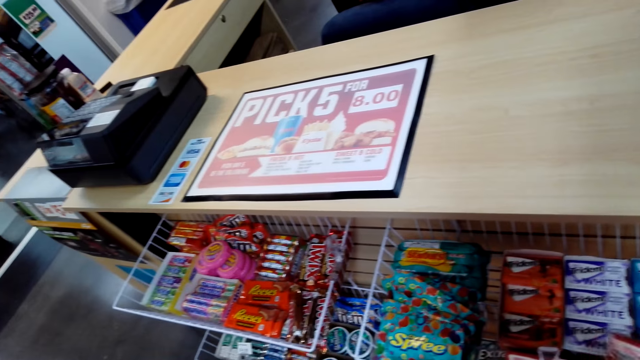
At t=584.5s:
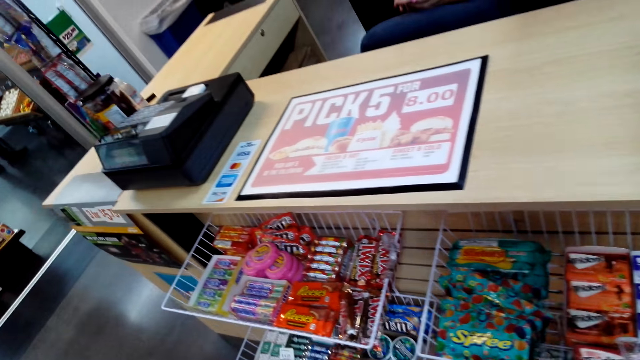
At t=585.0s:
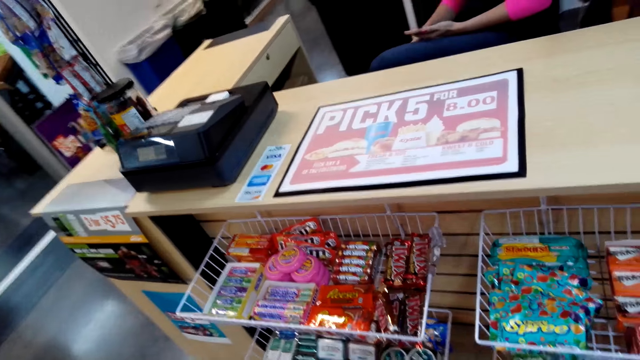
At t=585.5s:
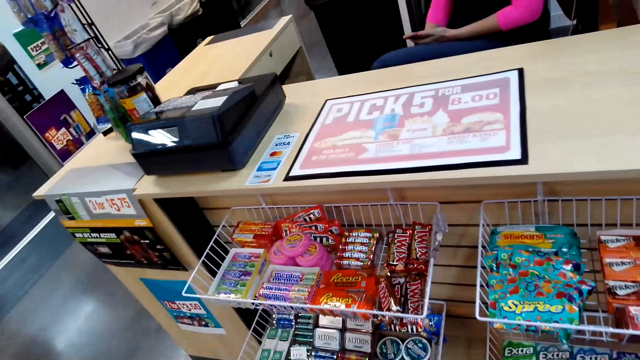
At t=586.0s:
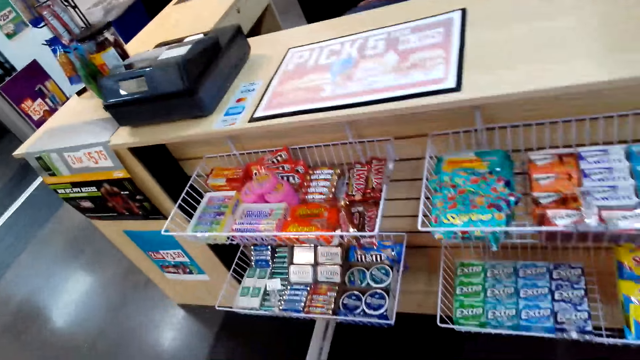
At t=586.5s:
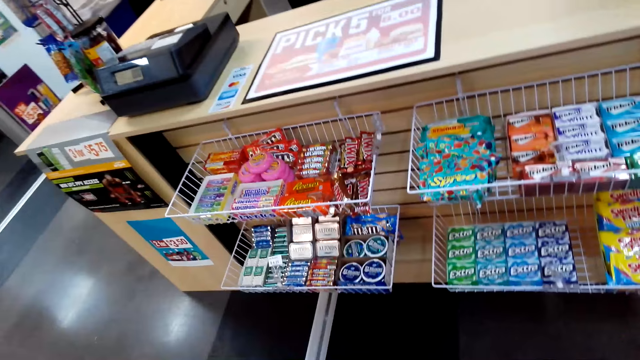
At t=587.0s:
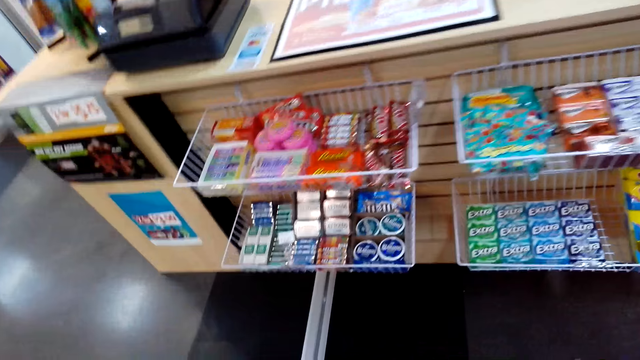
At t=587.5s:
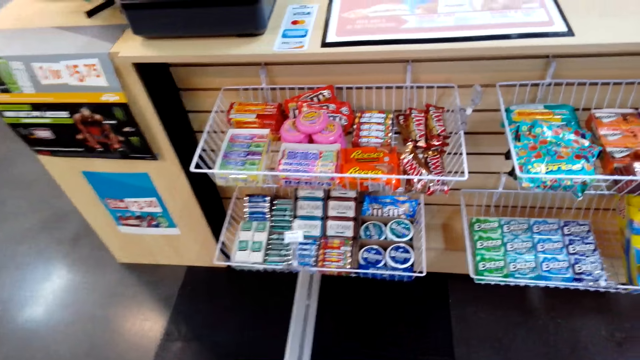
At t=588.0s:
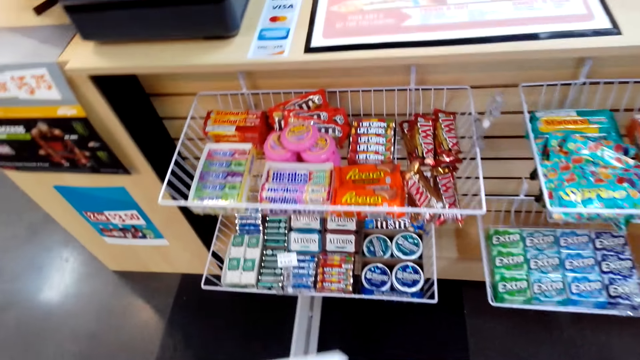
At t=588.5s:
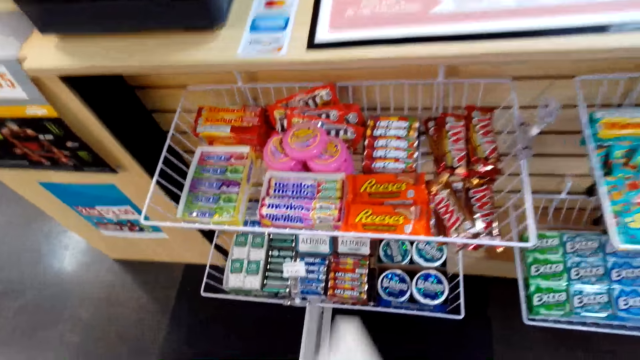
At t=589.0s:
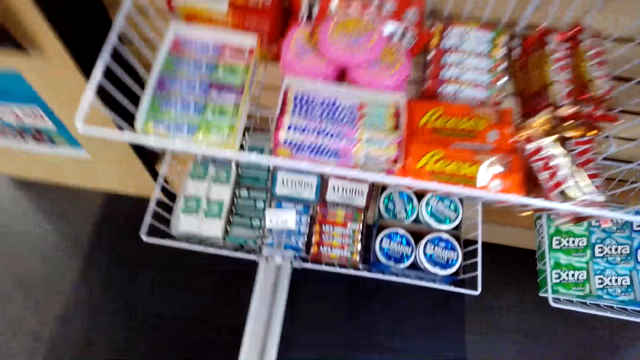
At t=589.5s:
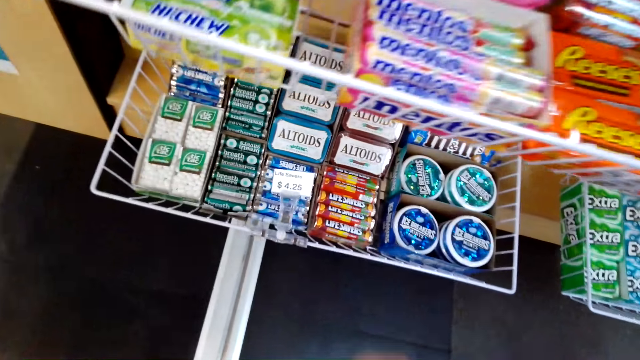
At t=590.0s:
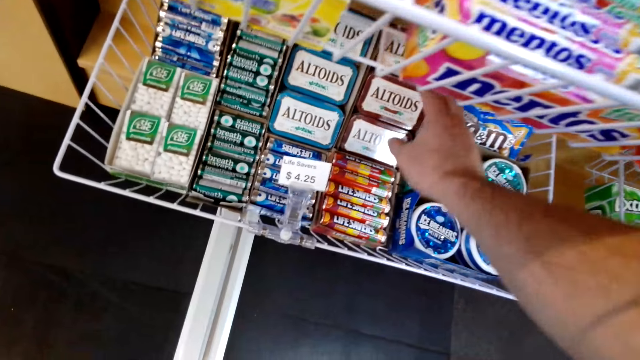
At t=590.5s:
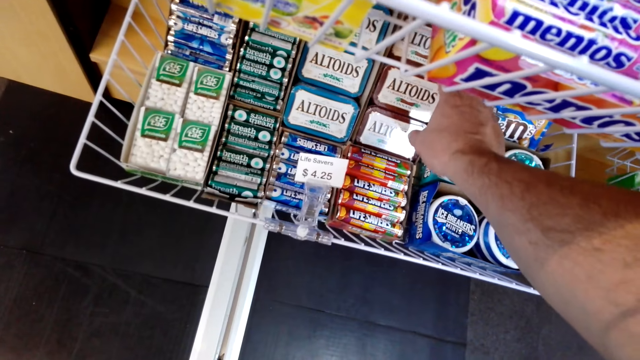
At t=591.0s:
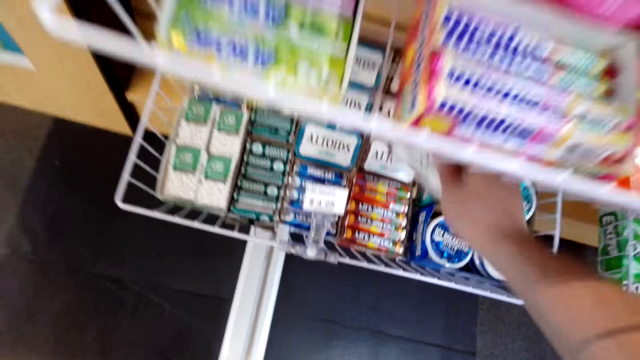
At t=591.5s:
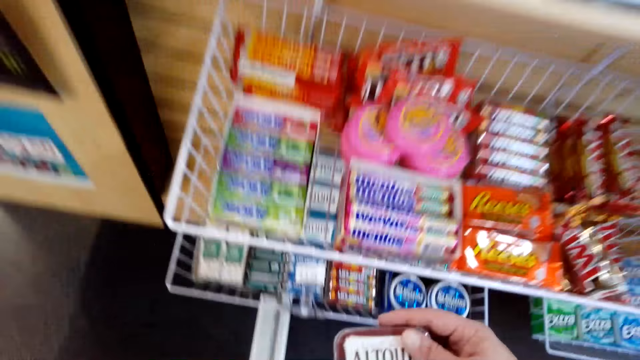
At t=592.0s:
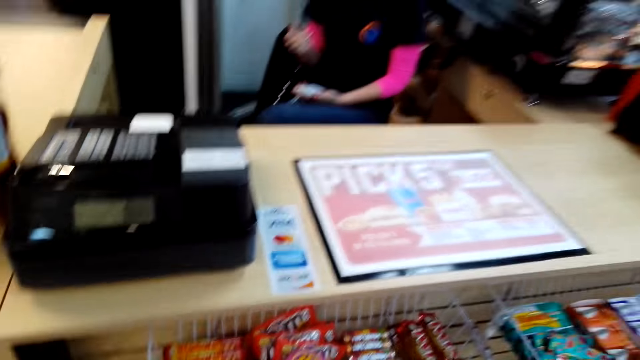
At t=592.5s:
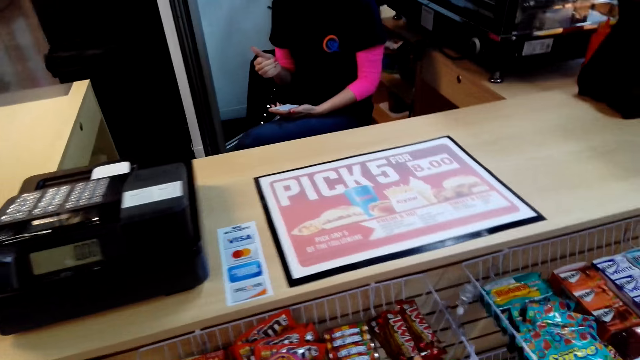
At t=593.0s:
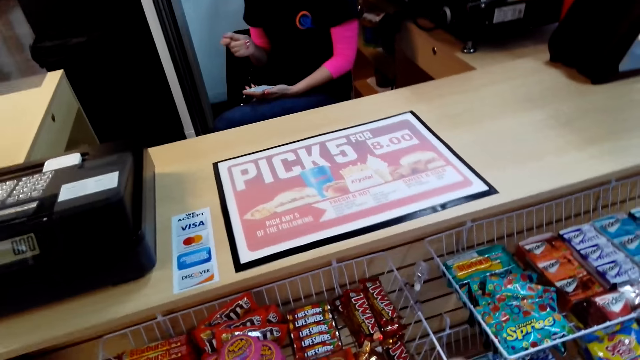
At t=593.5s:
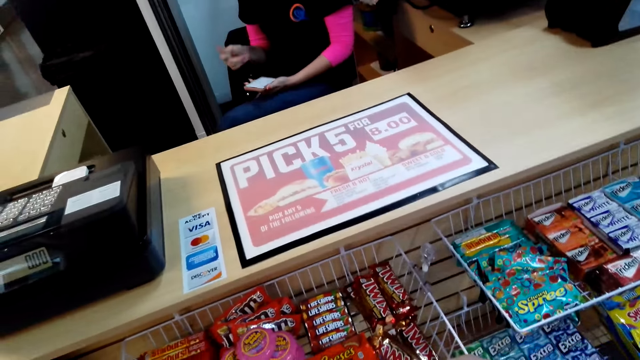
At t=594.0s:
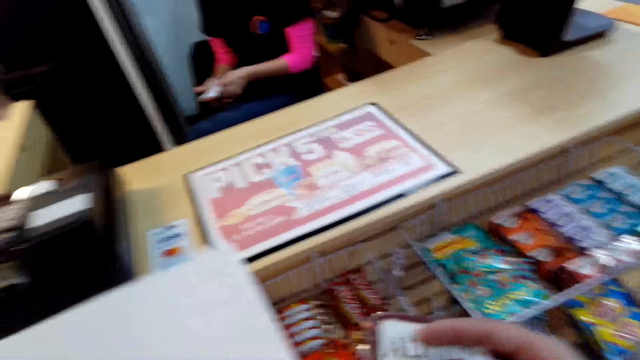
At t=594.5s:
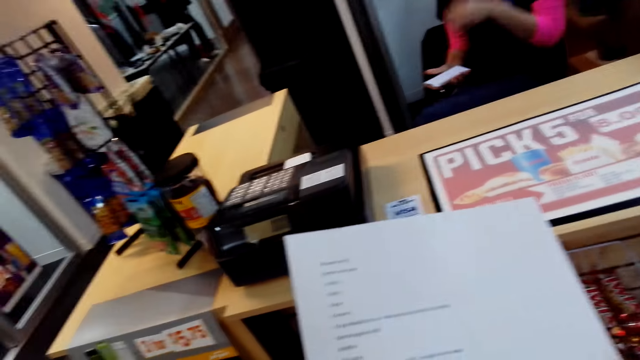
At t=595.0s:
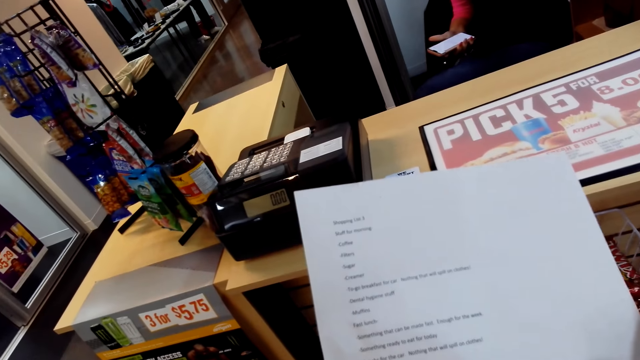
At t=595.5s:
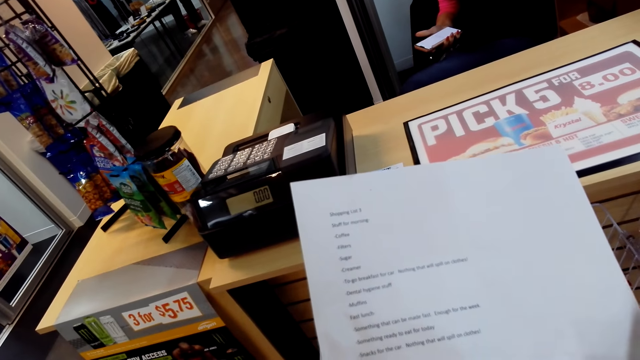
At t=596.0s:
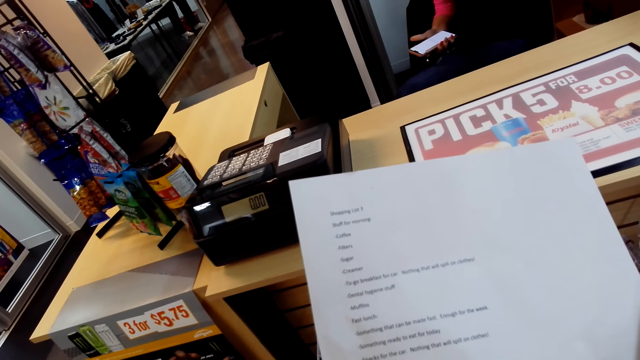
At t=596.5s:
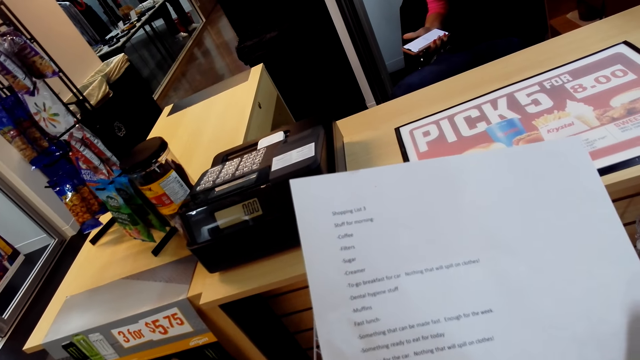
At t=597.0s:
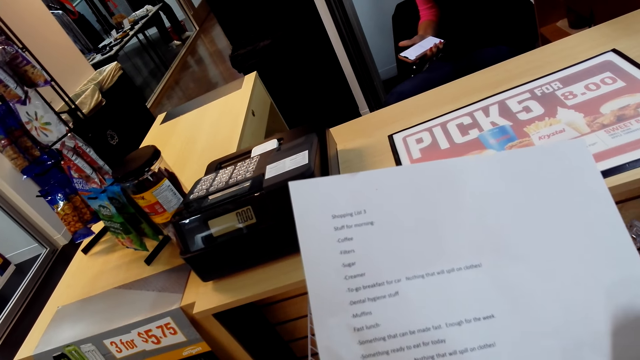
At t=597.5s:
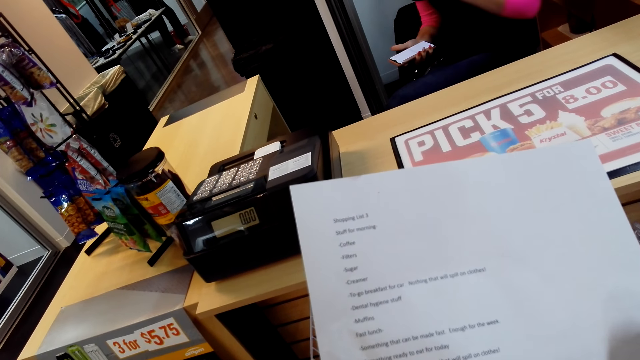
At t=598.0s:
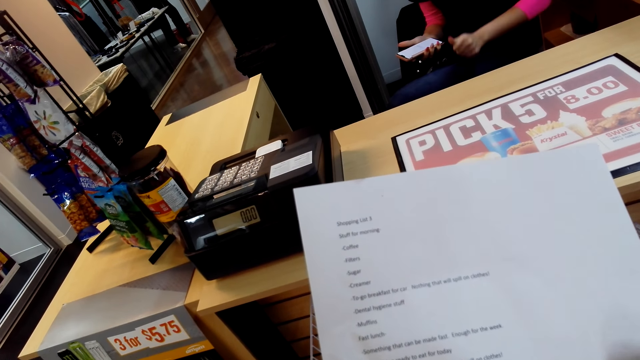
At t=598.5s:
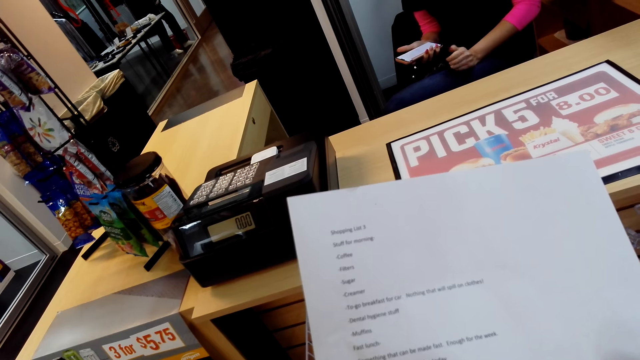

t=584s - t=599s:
The camera wearer looks at items in the shelves. They pick up a box of Altoids from the container. They look at the paper.

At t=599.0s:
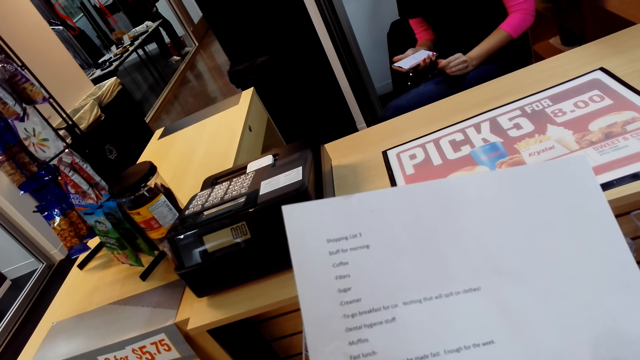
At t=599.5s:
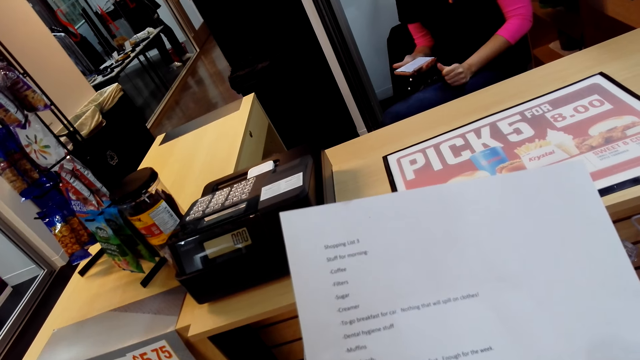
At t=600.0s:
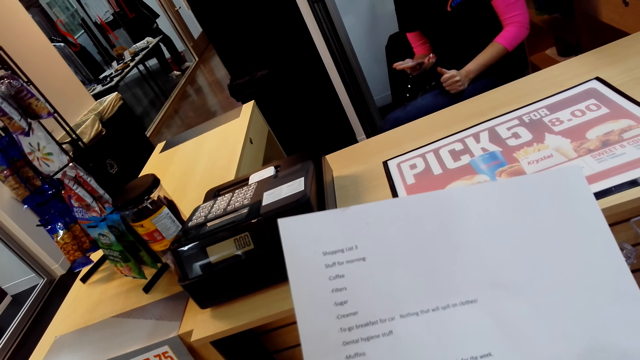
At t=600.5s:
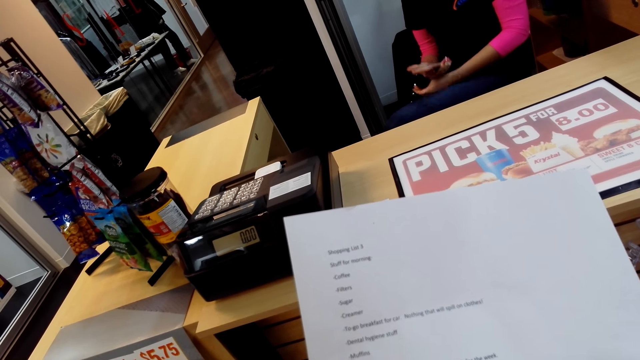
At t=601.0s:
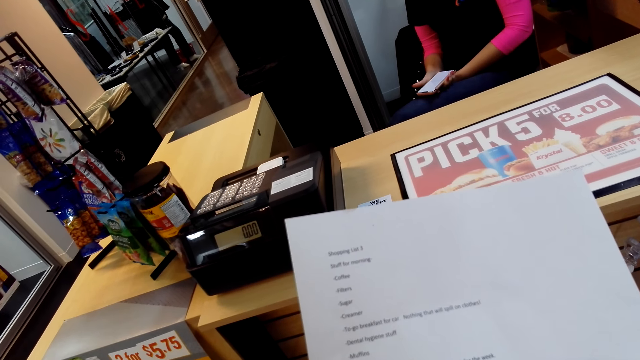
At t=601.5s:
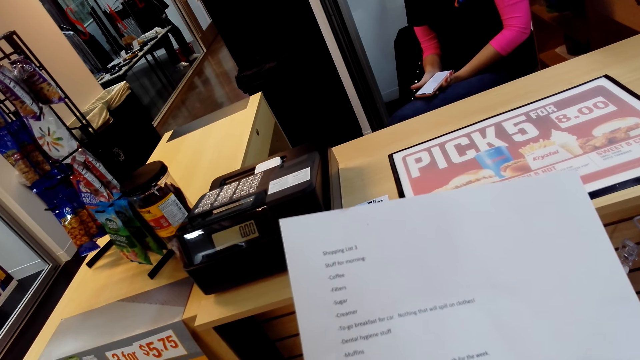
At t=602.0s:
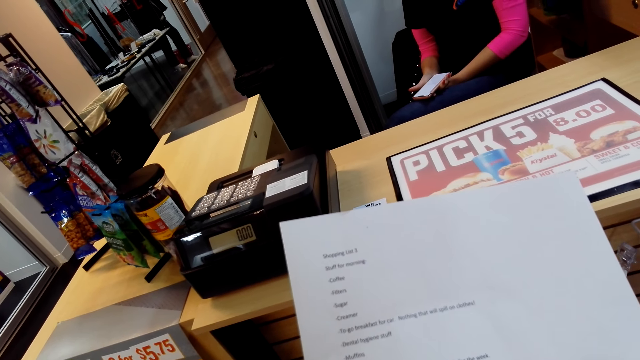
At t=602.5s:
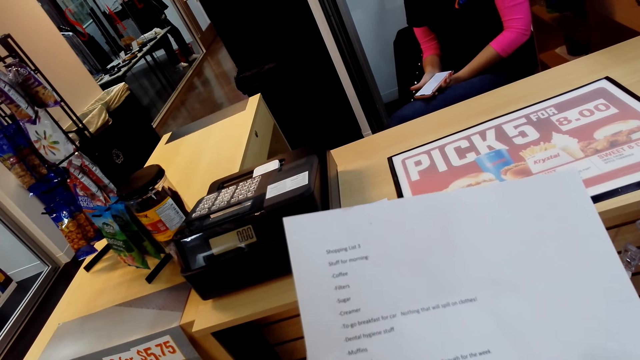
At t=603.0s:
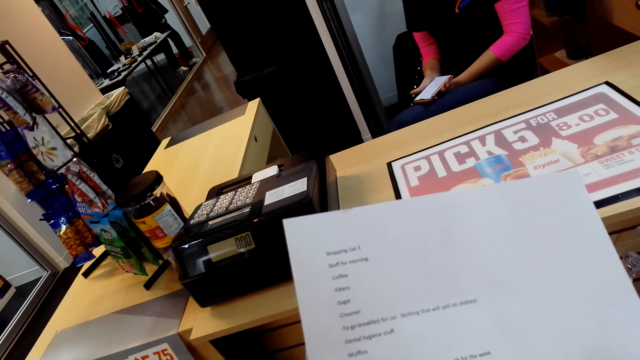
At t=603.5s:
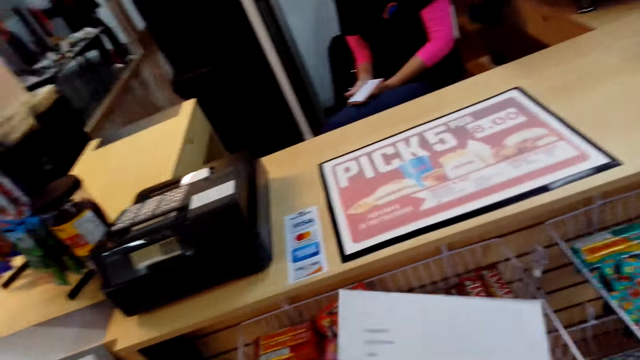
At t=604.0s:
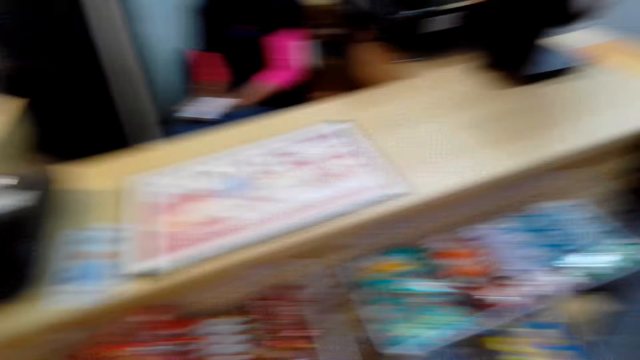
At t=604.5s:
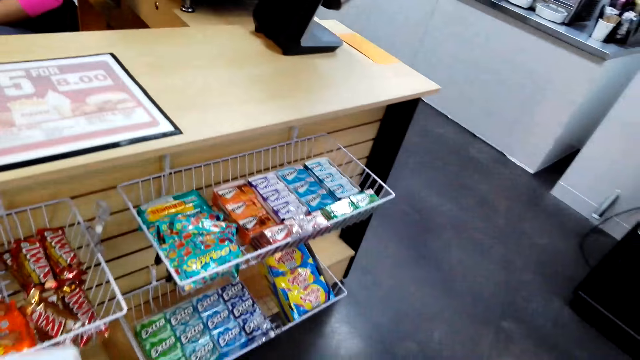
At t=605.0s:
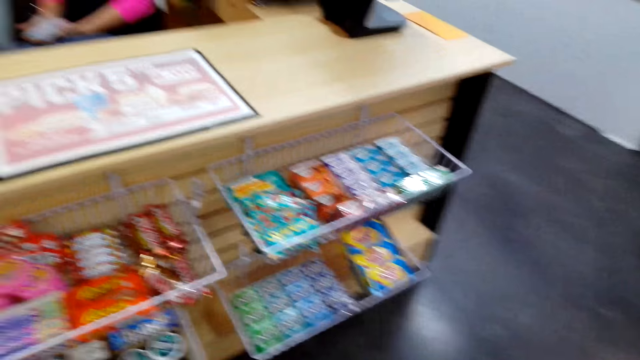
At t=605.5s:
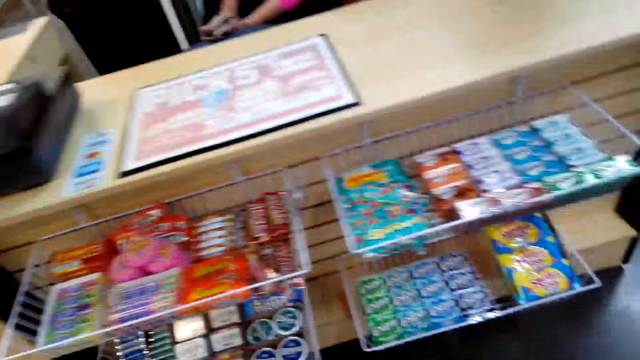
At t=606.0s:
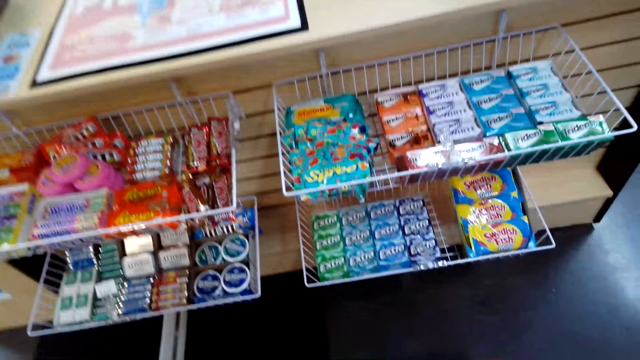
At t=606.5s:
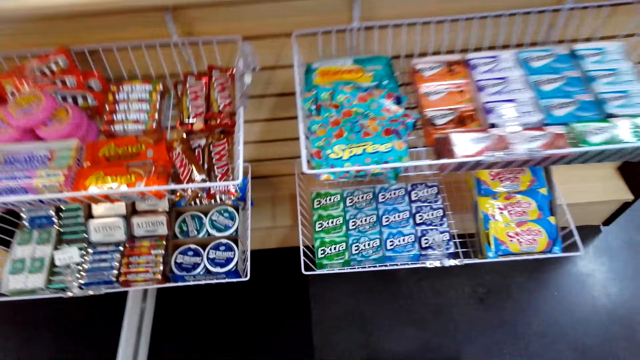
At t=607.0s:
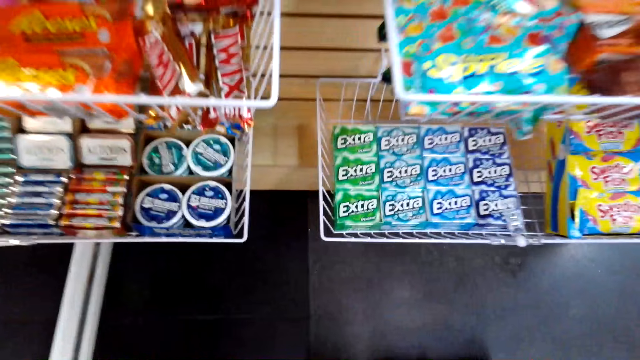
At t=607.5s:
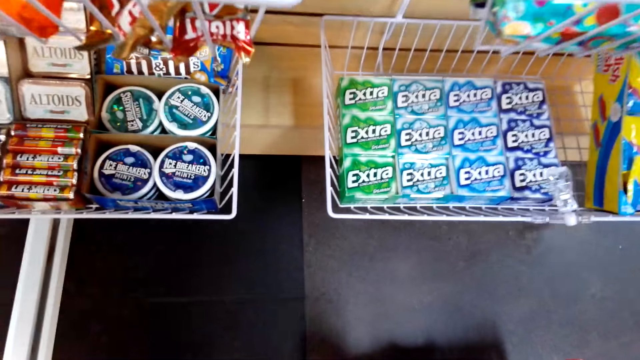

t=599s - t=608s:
The camera wearer looks at items in the shelves.
